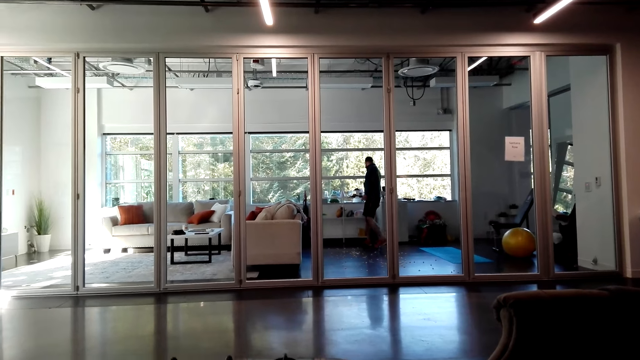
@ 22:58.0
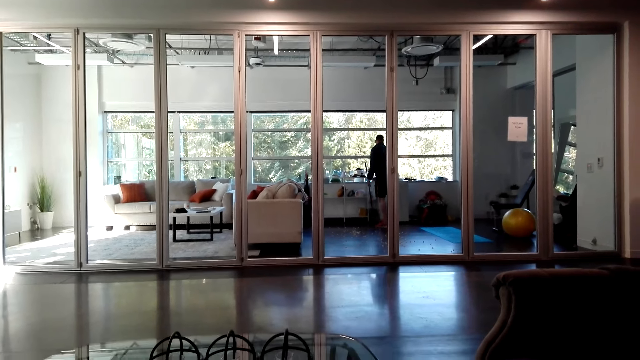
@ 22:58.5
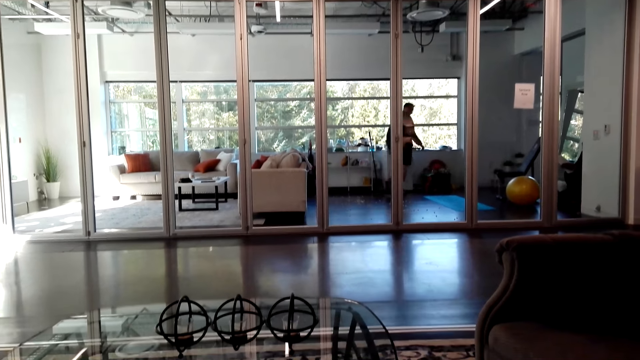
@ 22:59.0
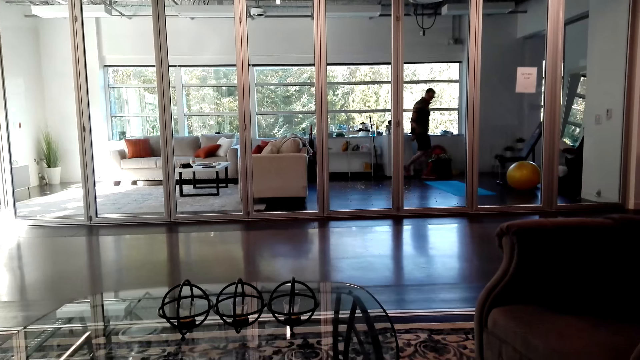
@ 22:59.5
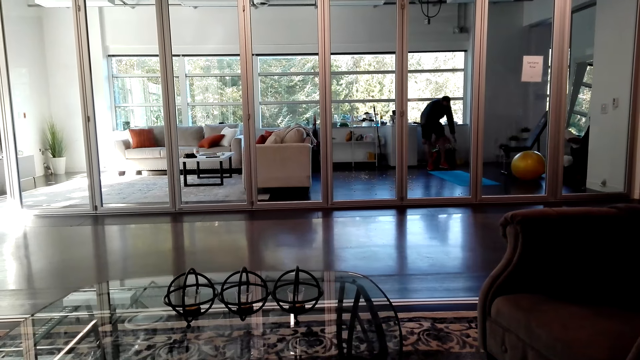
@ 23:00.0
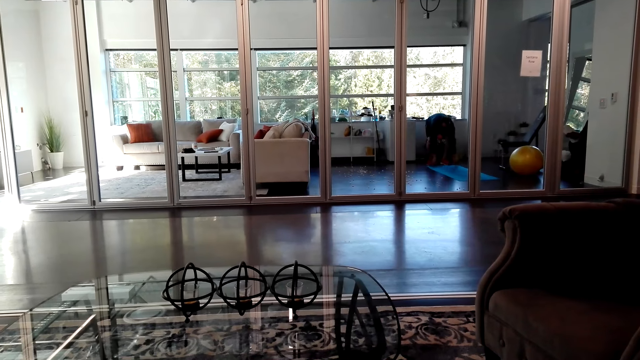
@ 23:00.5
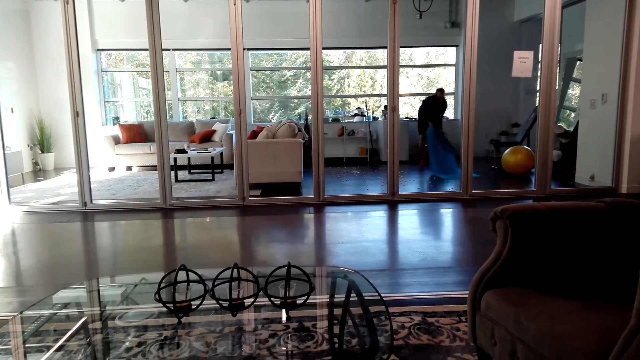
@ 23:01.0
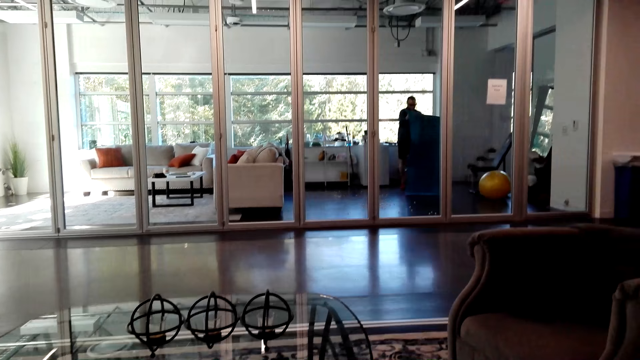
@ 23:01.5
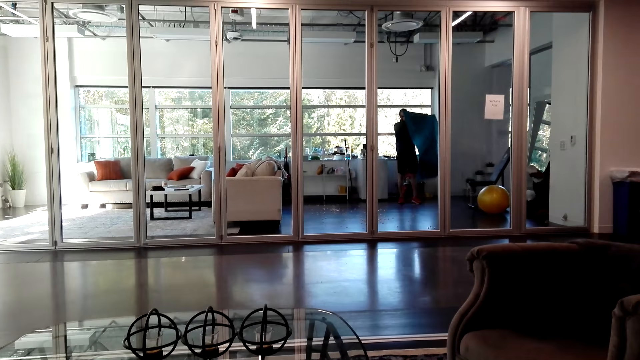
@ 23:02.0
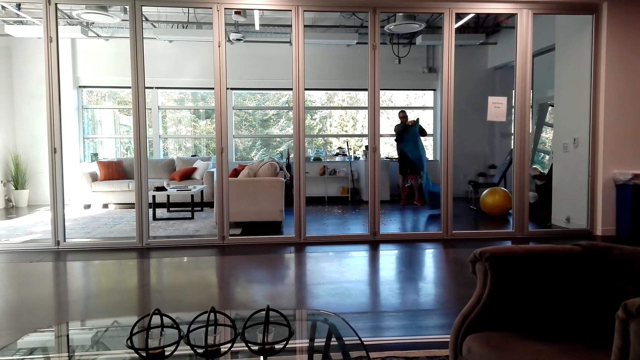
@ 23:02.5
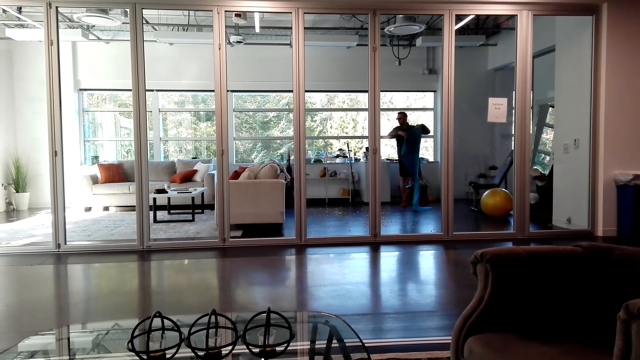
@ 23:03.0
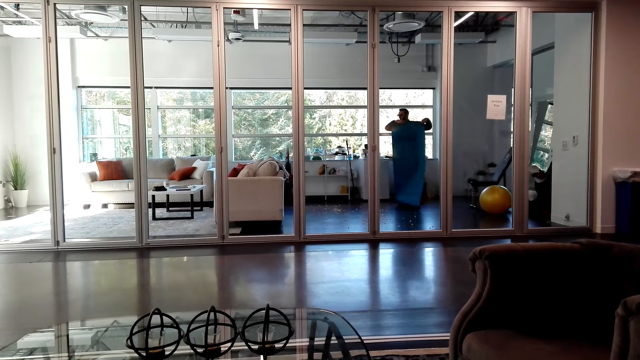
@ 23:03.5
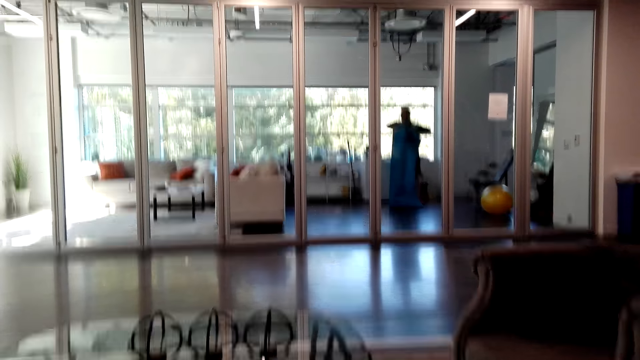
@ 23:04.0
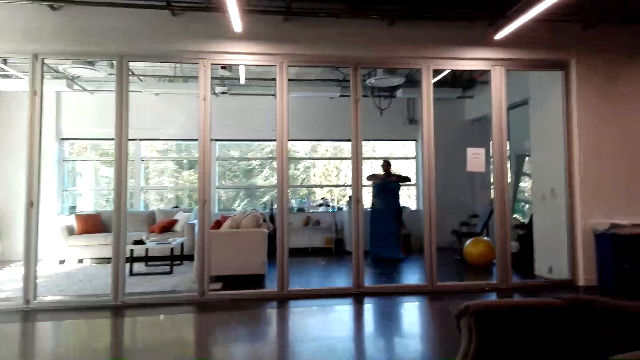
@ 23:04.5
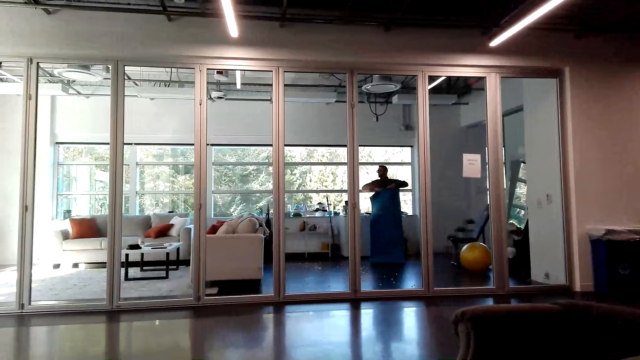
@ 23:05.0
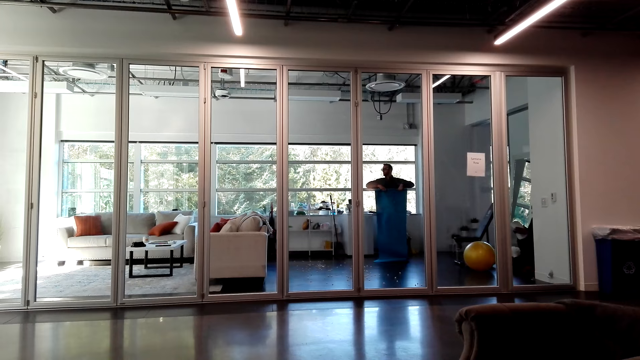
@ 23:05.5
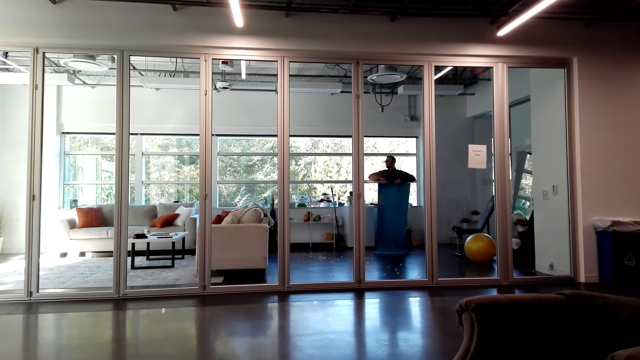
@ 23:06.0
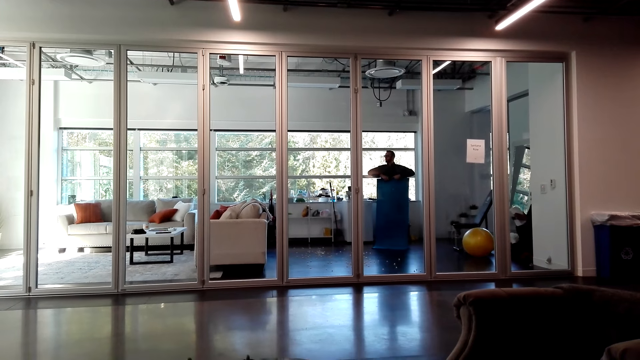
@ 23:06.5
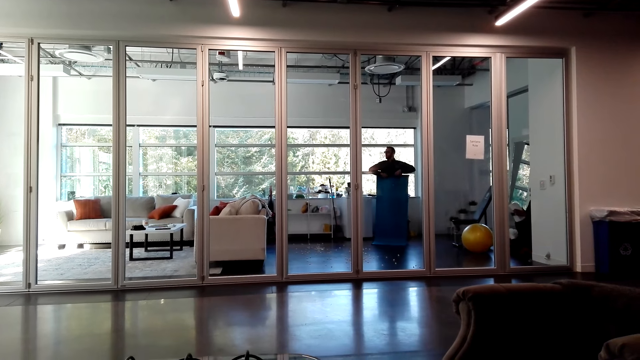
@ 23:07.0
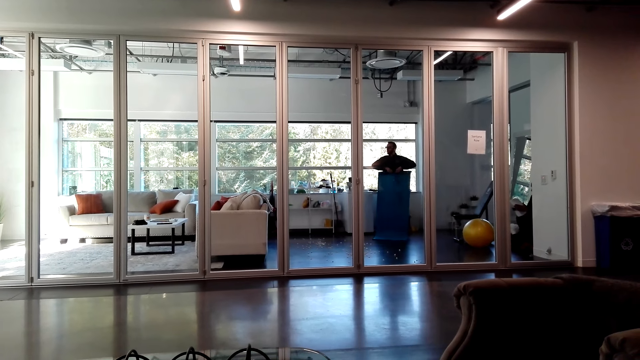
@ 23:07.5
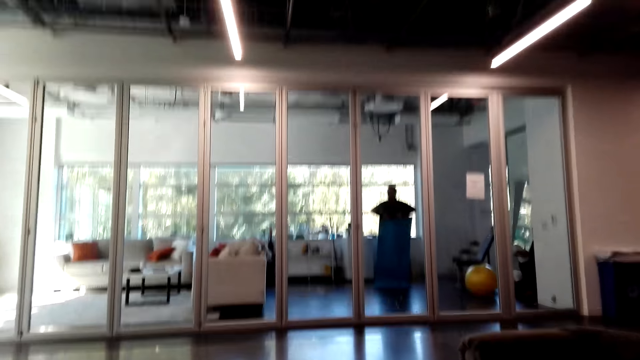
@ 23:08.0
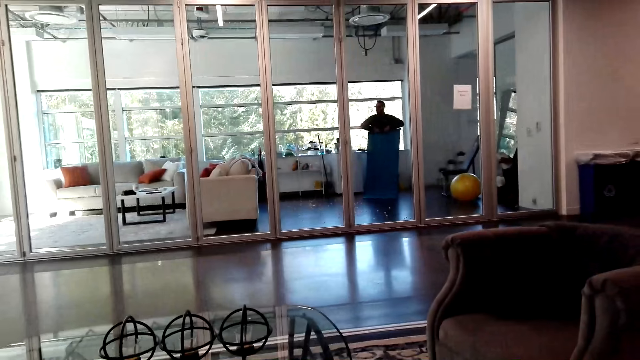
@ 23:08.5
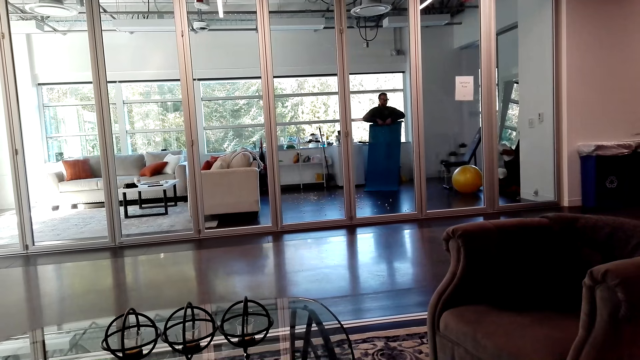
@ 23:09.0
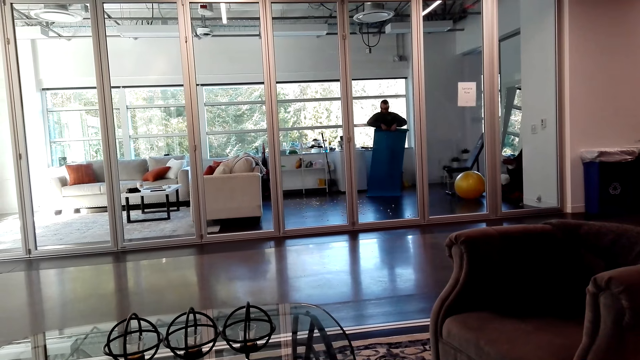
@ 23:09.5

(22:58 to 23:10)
A man picks up a yoga mat. He folds the yoga mat.

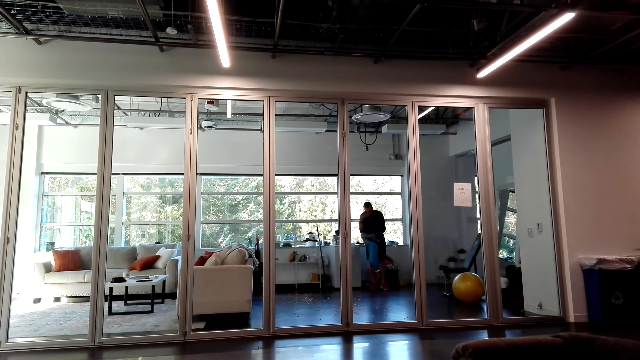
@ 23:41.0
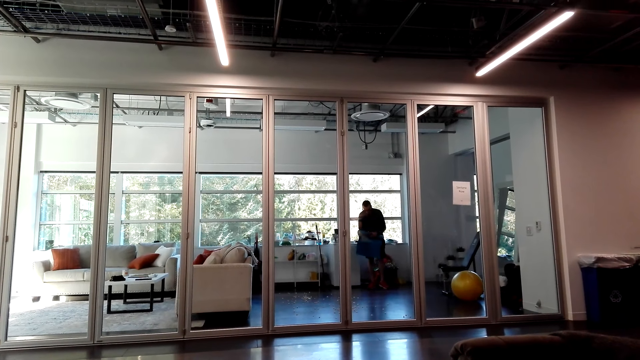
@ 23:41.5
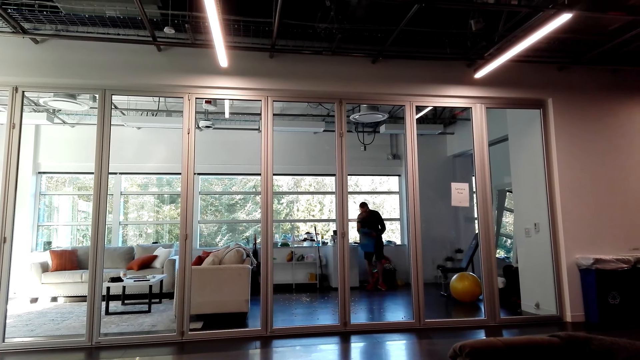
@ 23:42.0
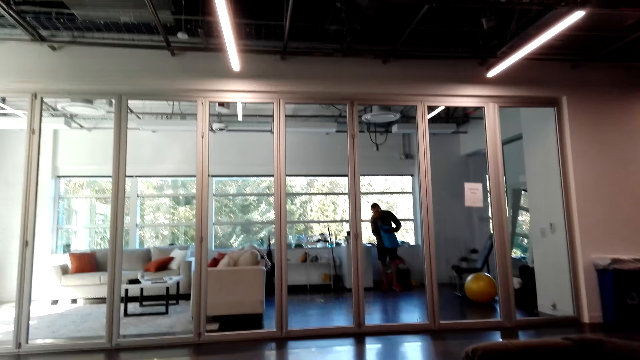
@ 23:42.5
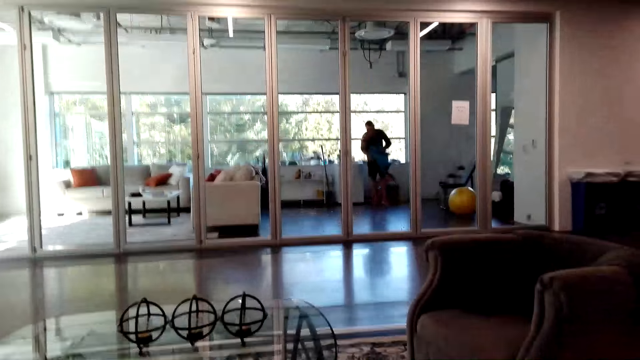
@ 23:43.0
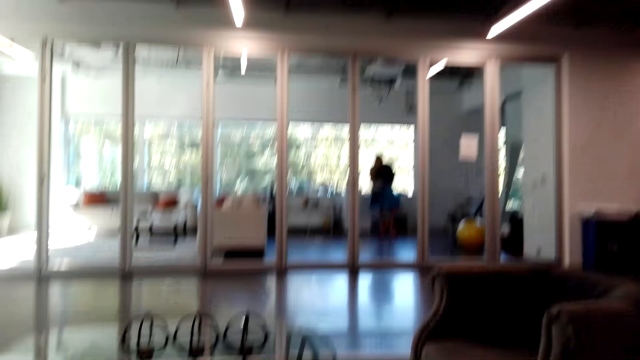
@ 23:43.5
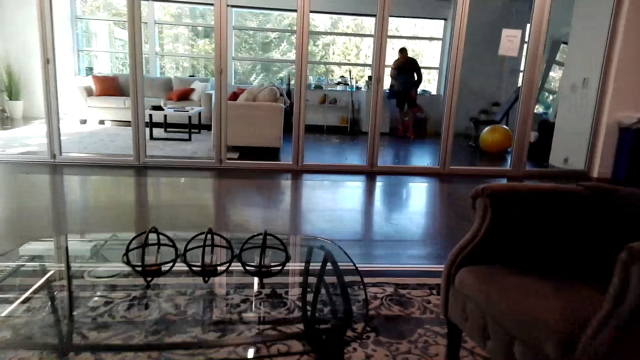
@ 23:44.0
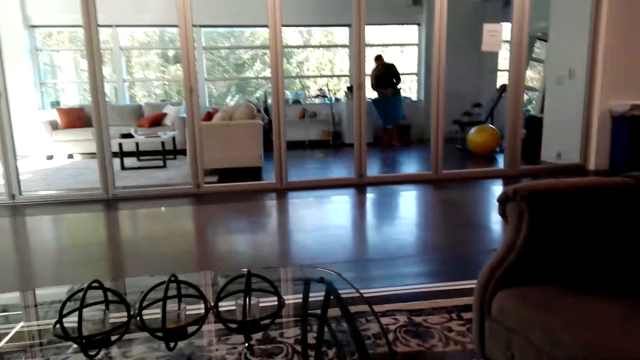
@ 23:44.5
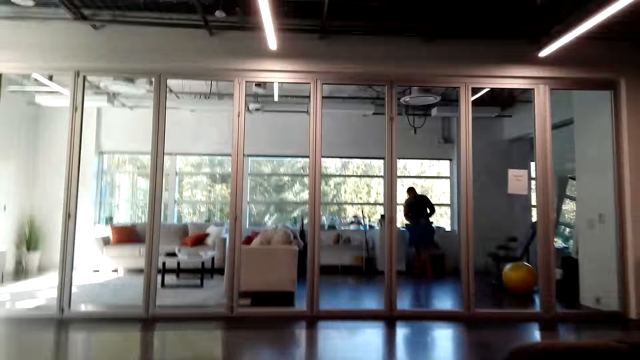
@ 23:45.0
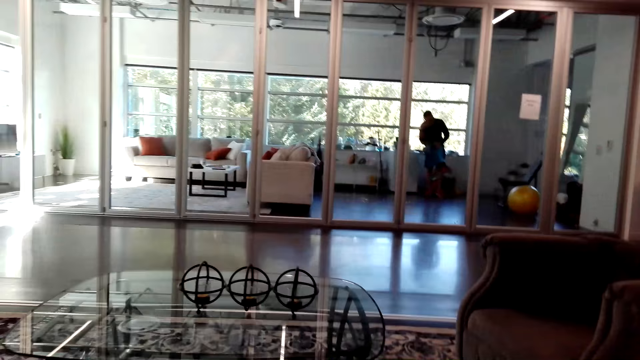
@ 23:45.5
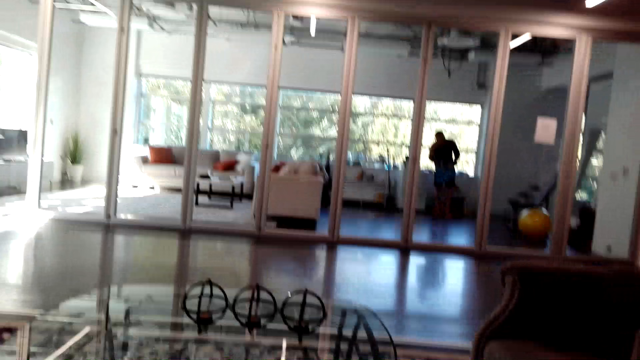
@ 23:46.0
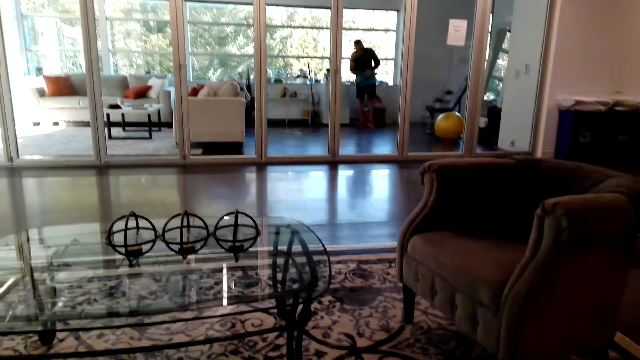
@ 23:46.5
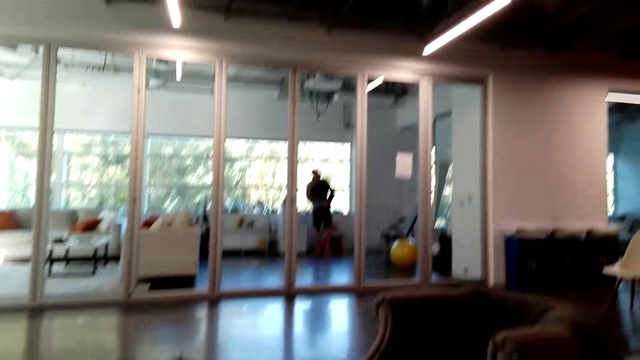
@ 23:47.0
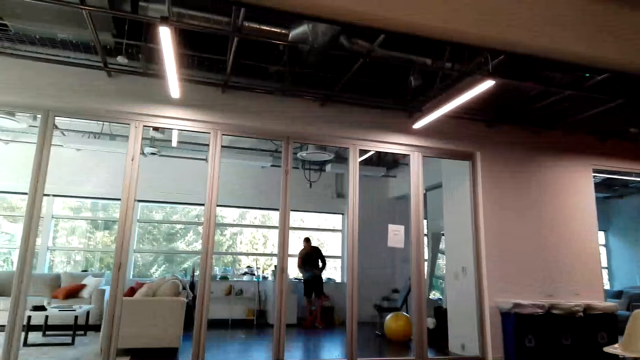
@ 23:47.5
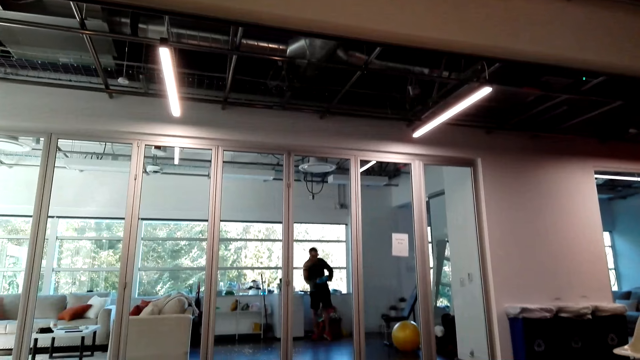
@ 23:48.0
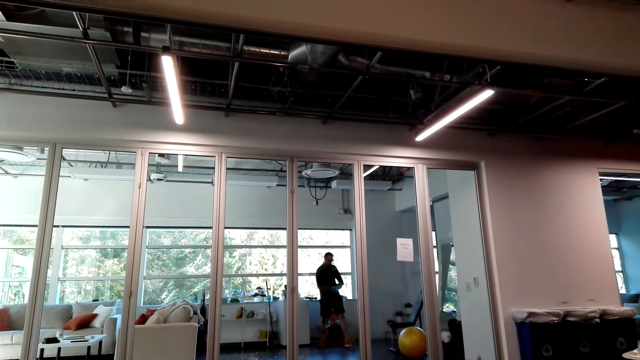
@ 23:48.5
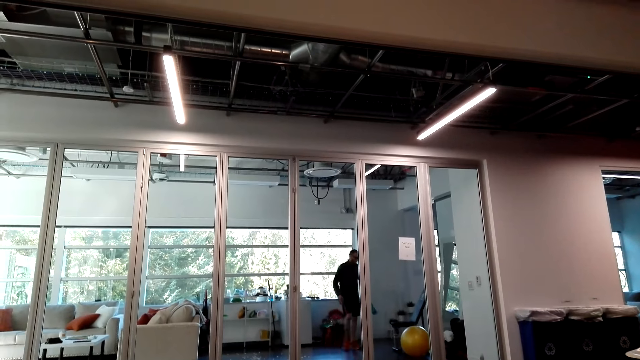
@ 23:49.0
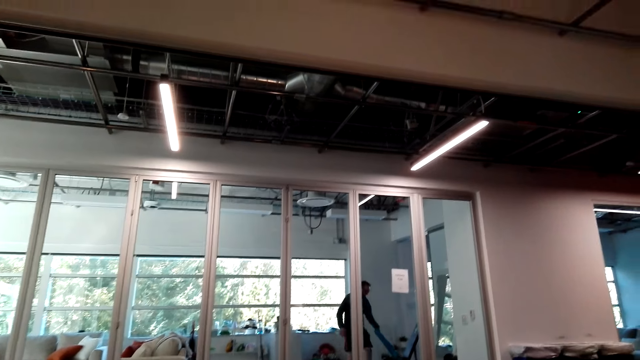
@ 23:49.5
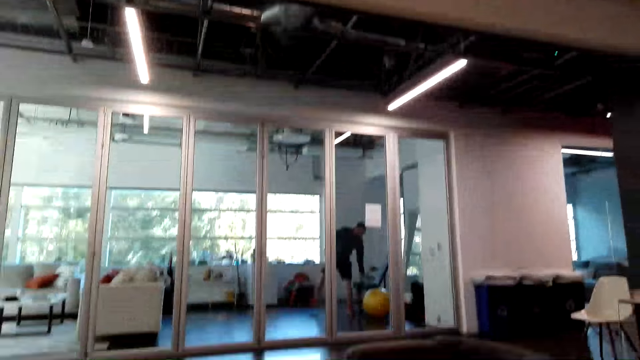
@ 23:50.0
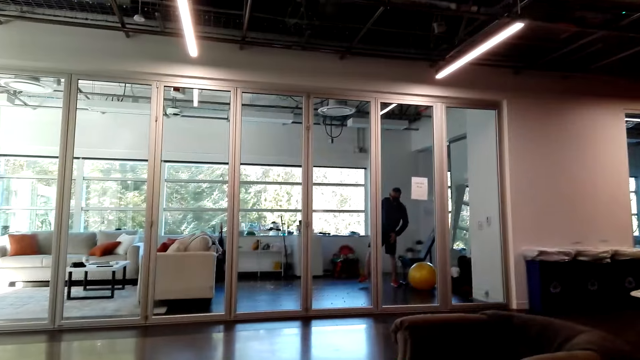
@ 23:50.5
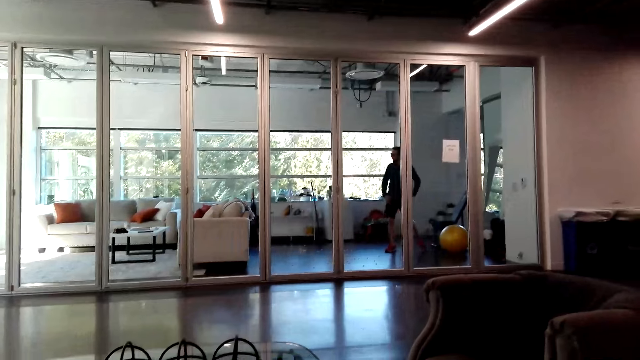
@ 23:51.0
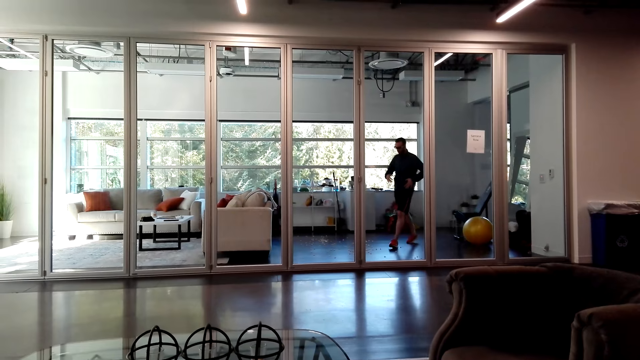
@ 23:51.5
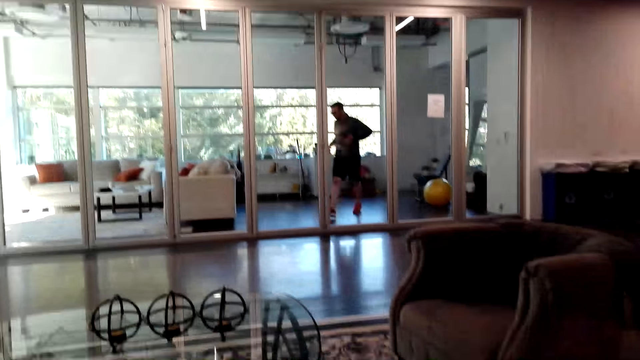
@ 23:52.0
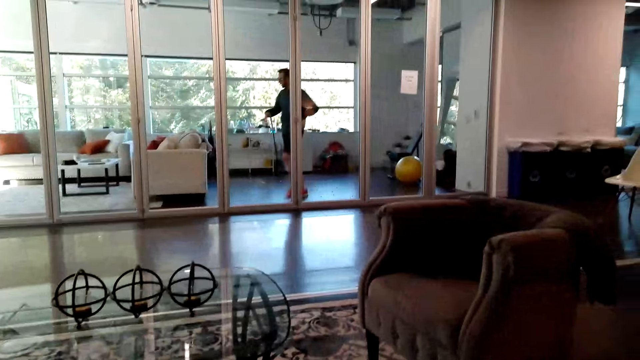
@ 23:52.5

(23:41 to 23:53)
The camera wearer talks on the phone. They sit down.
